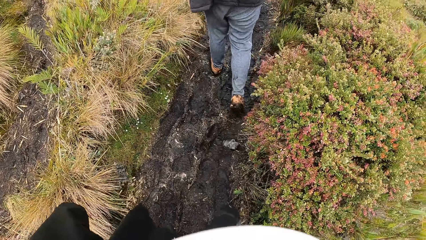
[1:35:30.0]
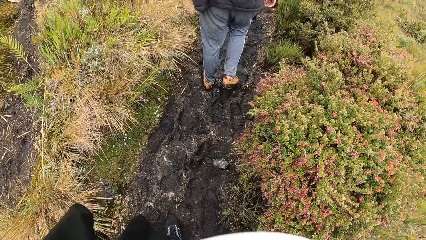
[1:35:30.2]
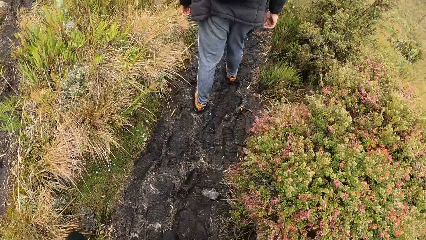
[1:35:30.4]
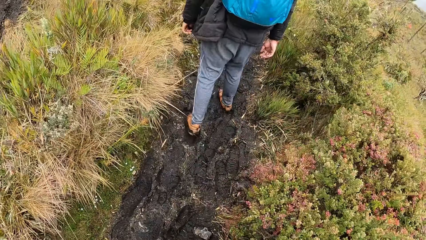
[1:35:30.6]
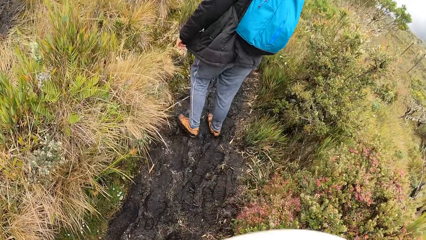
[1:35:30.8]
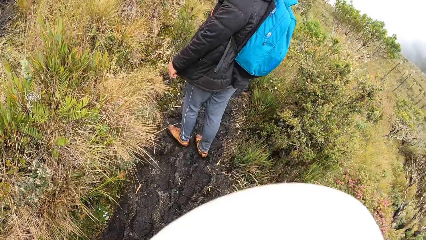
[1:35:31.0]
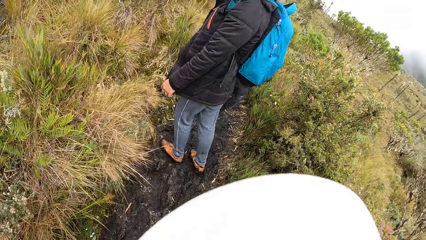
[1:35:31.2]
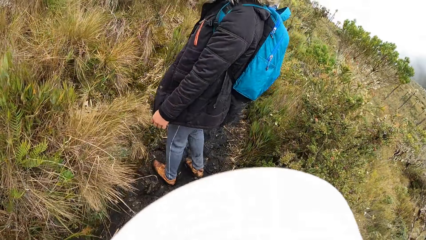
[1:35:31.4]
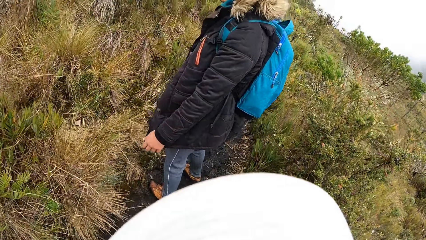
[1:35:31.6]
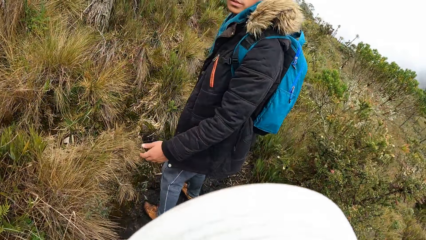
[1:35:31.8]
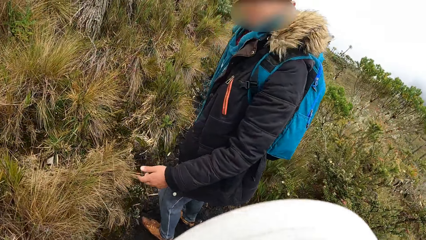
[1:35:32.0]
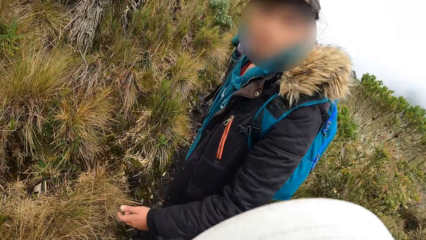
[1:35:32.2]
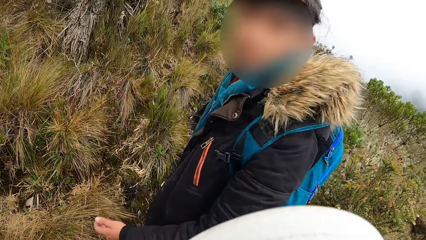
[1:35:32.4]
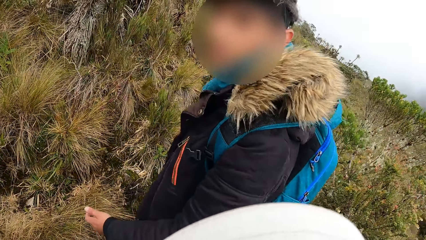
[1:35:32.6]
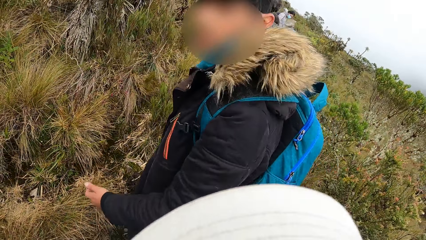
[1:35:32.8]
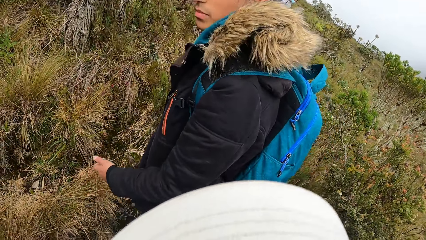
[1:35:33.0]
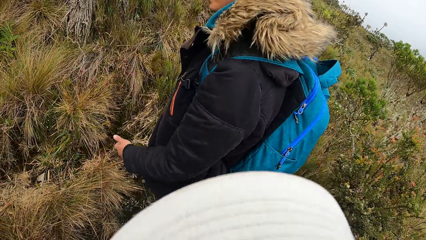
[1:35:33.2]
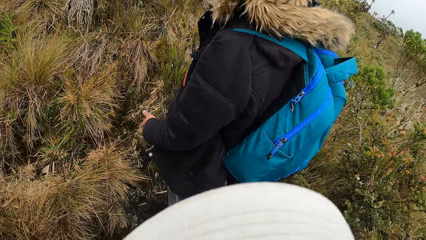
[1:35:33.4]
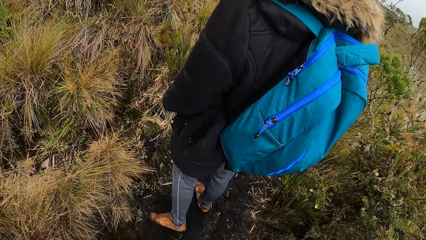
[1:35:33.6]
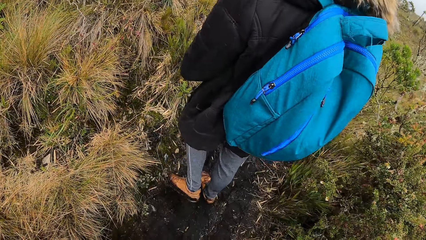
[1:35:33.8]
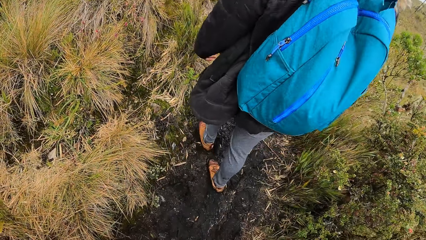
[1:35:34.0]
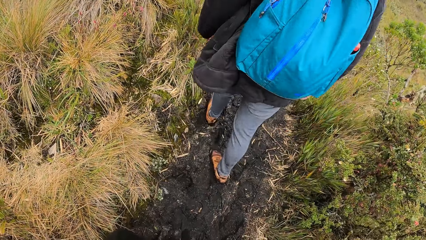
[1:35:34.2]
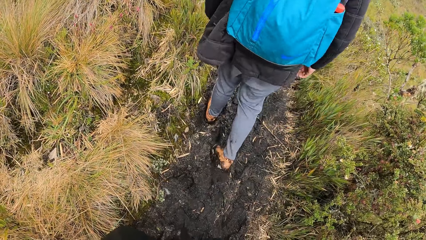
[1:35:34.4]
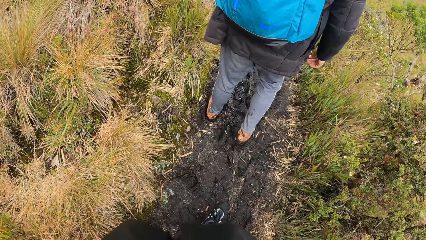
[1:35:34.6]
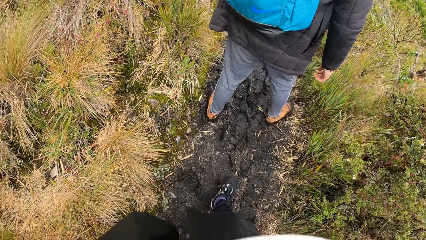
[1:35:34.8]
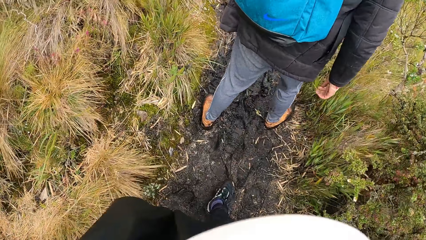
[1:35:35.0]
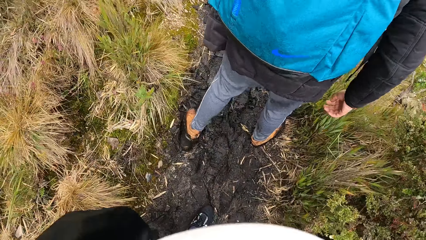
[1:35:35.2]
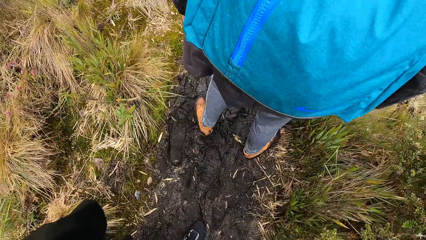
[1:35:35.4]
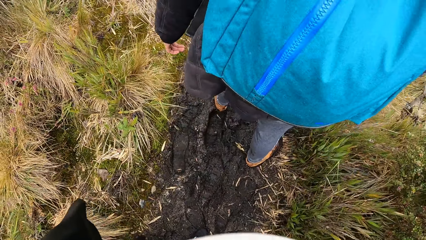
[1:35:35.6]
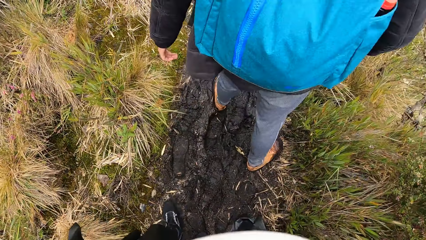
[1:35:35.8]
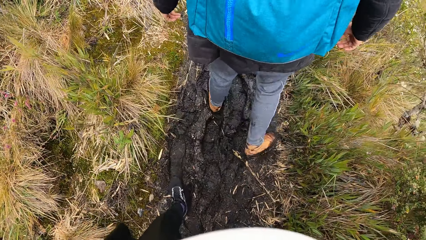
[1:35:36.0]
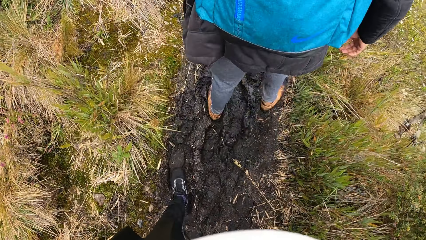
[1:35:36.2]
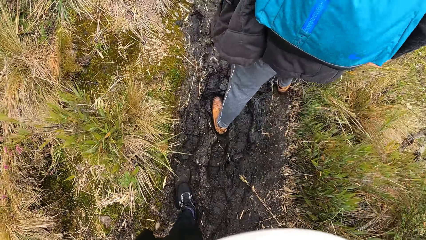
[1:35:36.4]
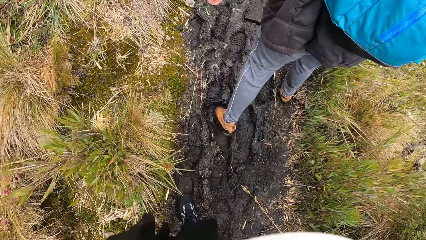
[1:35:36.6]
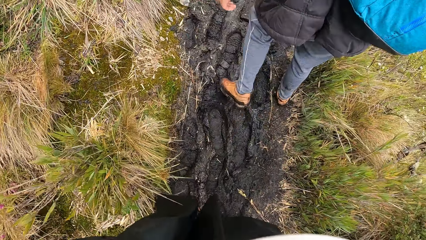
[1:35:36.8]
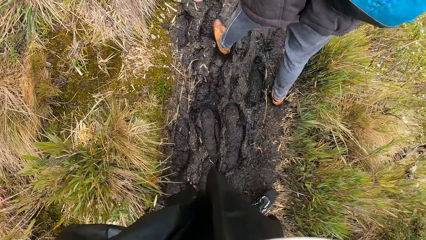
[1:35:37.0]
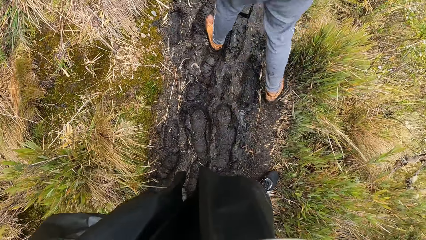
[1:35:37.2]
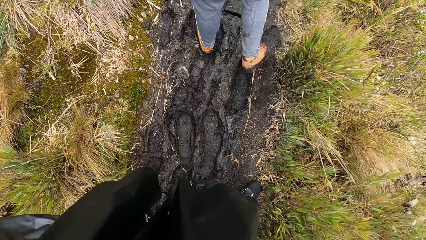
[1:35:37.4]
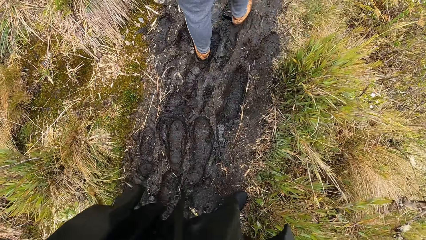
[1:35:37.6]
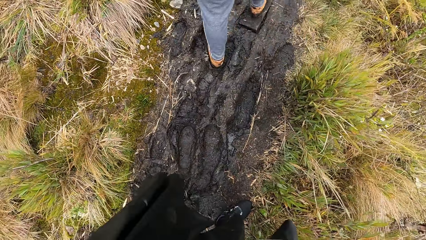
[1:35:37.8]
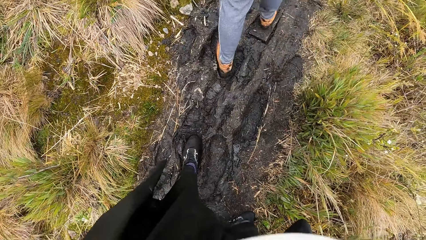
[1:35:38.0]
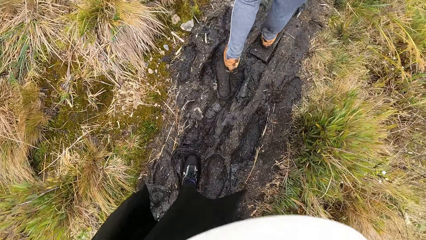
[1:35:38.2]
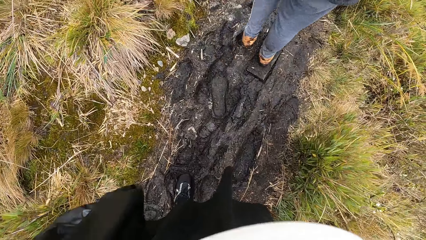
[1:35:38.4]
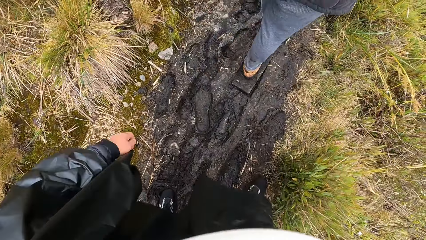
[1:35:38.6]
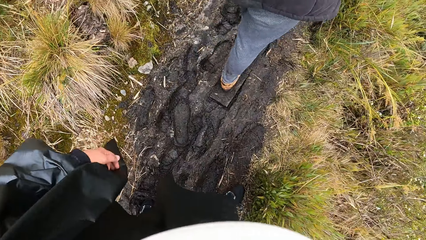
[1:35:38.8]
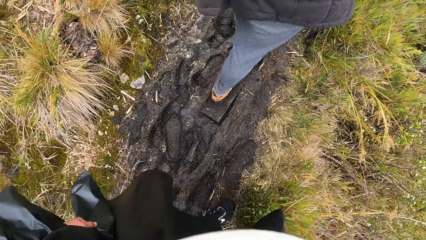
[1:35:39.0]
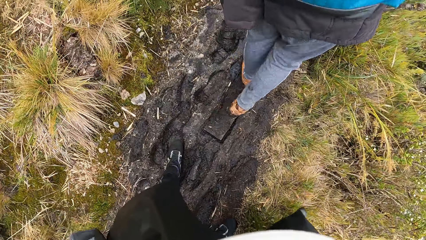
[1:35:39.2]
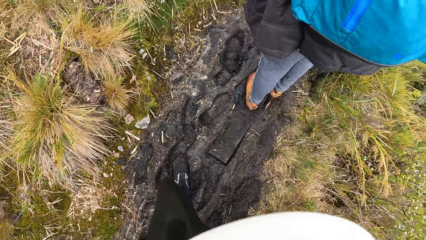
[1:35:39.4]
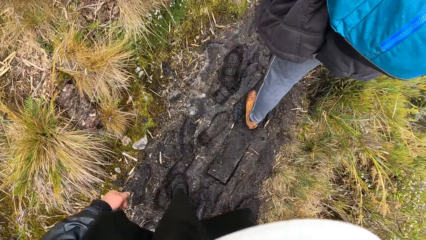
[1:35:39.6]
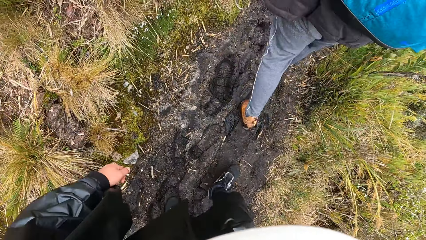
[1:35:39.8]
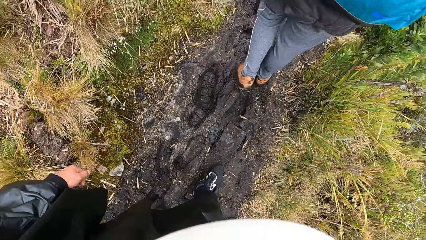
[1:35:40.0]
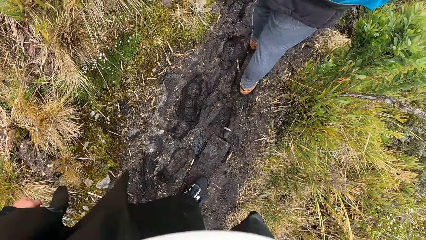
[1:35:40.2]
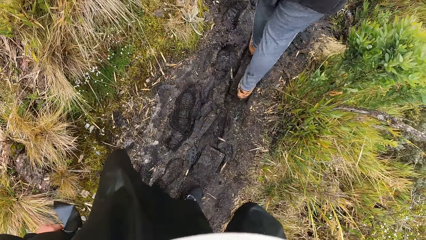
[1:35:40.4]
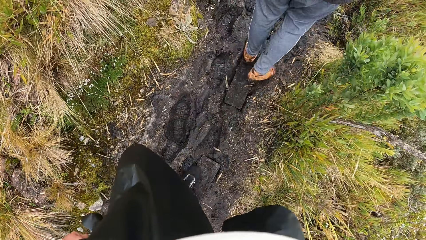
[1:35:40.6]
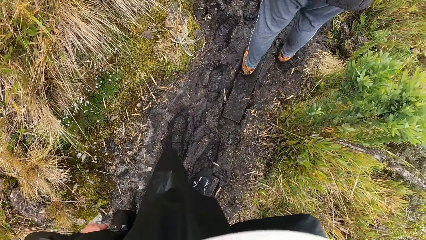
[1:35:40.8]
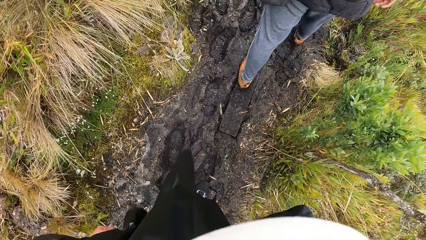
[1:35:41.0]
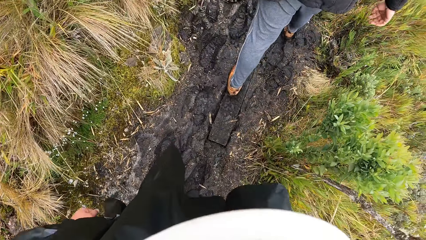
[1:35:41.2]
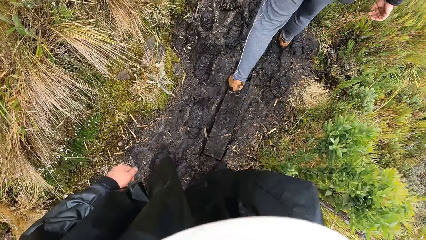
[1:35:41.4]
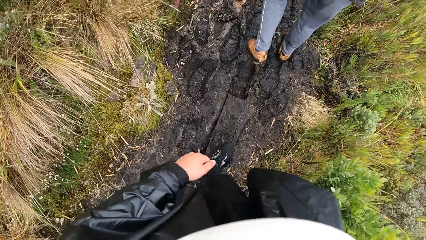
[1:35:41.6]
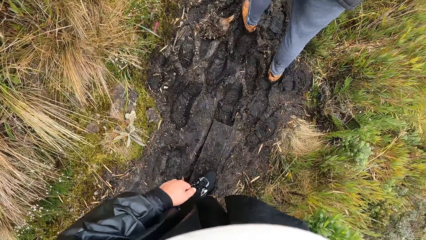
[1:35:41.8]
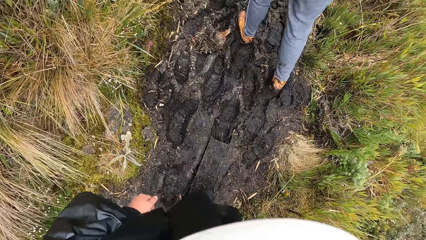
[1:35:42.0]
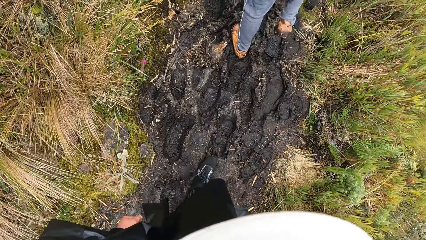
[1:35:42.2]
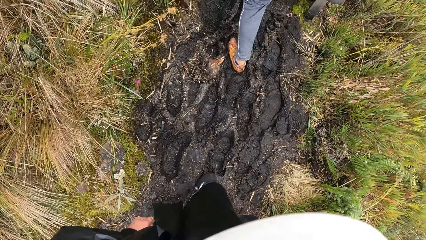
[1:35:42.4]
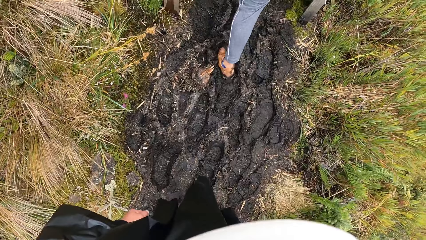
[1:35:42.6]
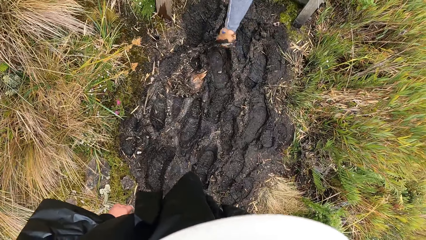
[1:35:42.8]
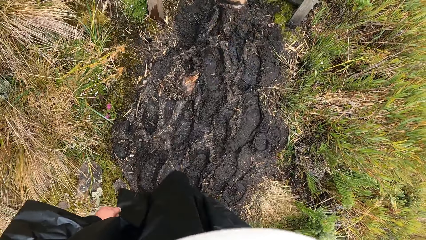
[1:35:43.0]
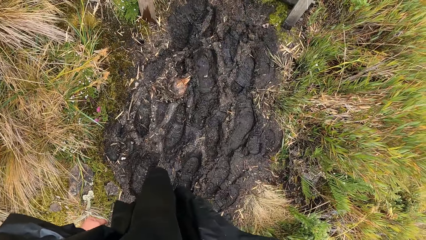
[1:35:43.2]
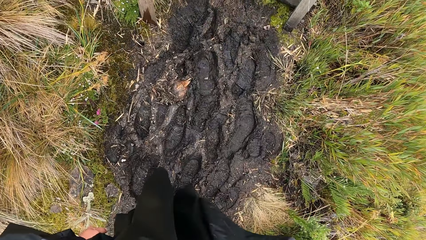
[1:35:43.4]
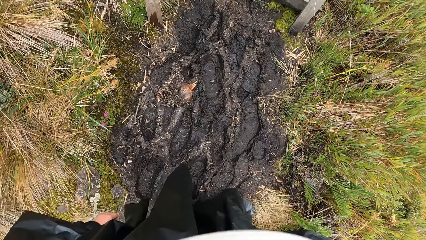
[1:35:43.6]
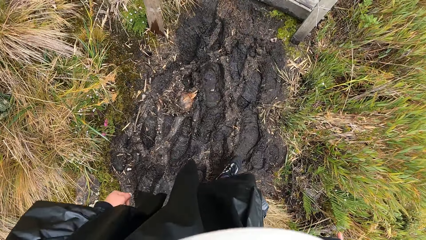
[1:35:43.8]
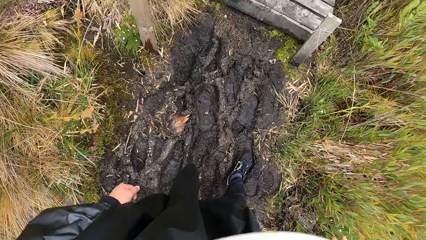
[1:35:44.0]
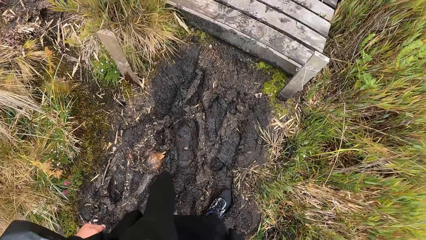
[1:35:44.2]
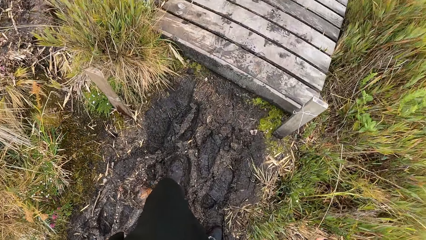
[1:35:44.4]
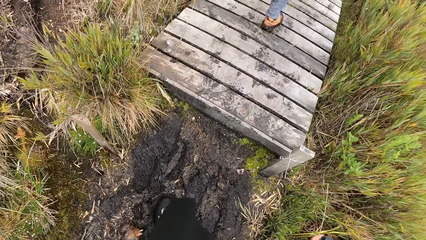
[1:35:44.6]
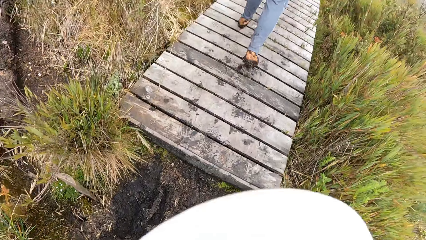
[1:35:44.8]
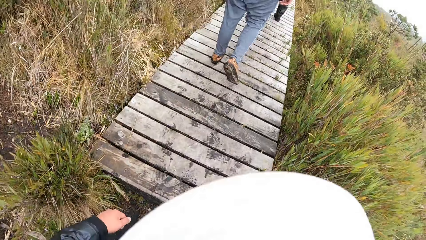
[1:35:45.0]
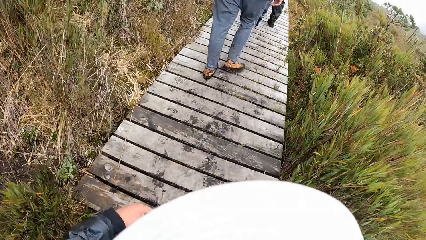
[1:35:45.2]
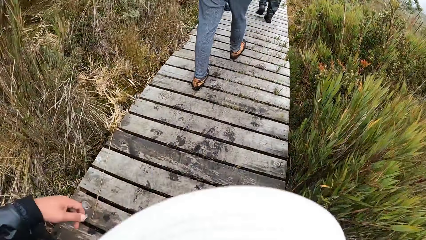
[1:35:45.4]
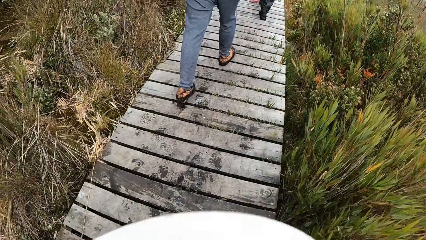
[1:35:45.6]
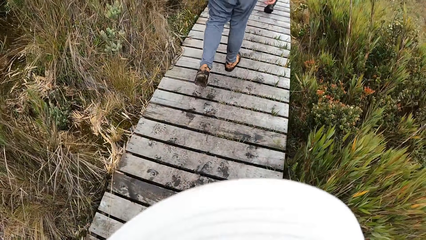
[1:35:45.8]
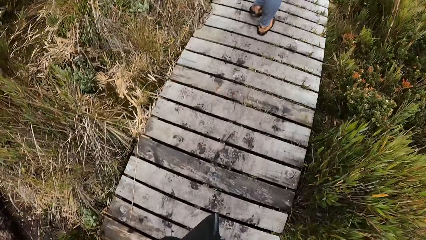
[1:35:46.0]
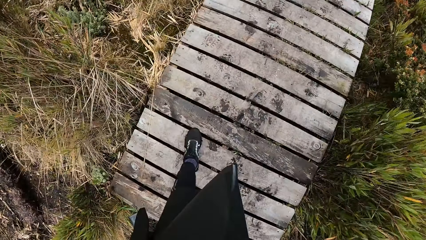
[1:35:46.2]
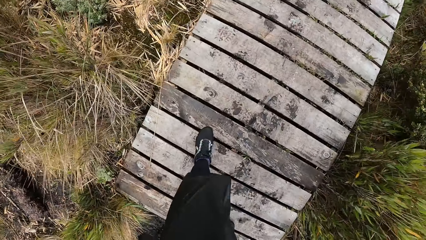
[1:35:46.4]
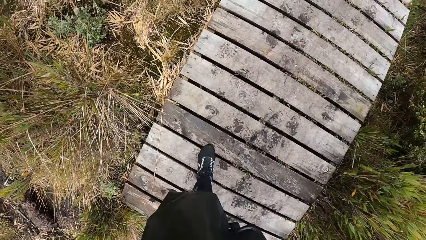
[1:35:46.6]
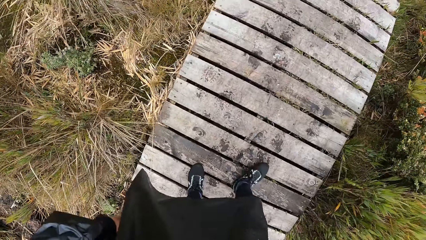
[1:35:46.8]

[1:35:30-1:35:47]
The camera wearer converses with a man. They walk on the road. They walk on a bridge.
